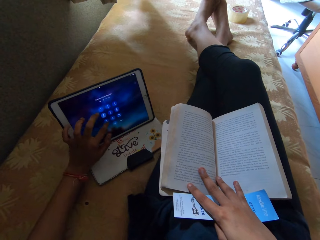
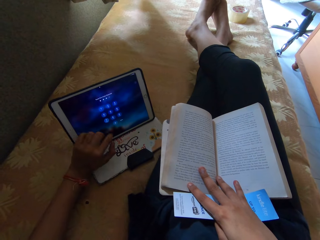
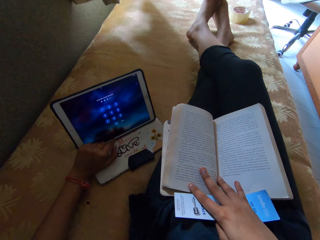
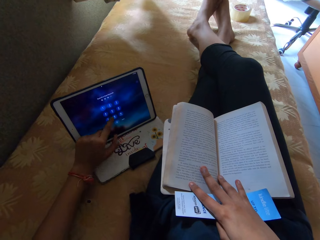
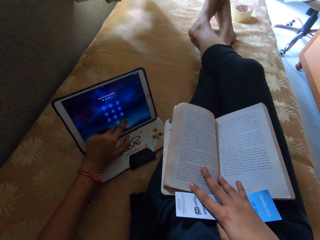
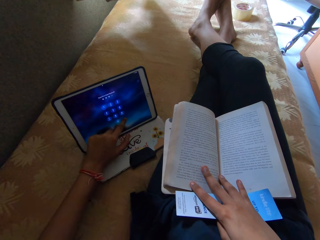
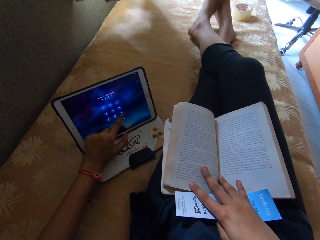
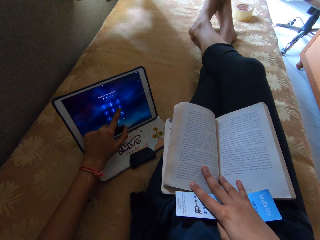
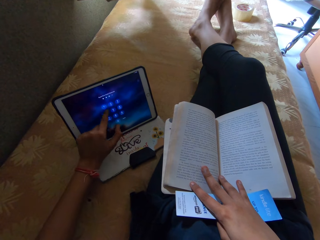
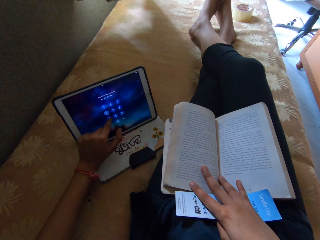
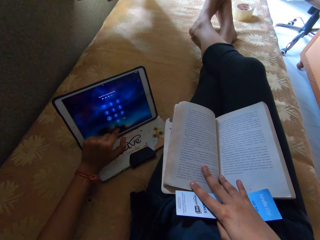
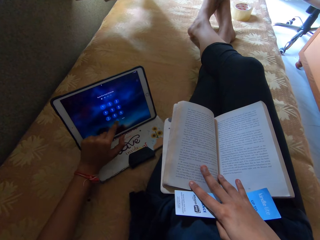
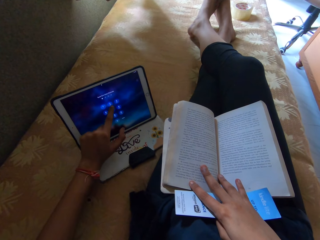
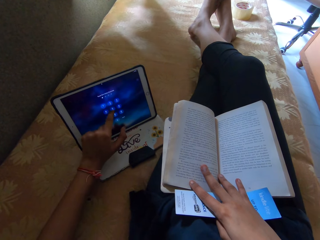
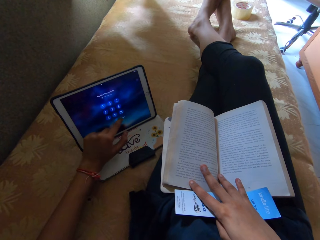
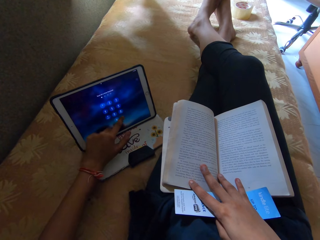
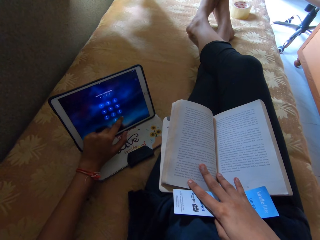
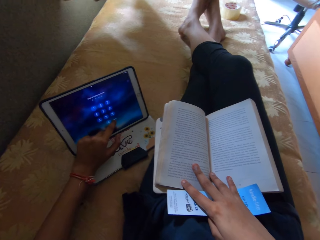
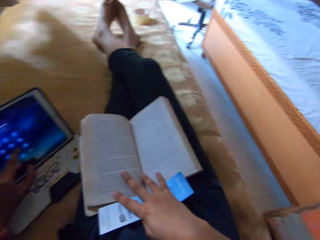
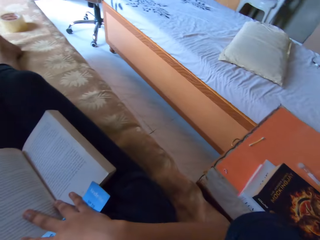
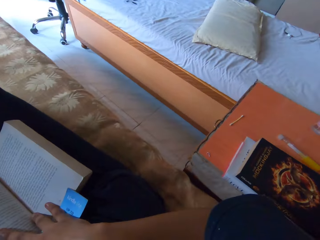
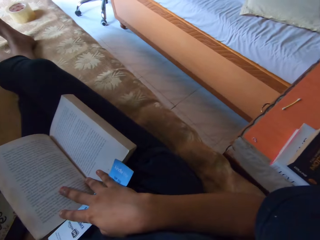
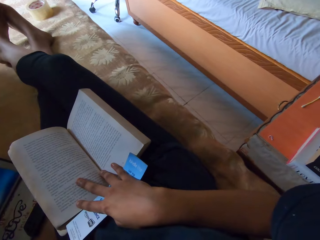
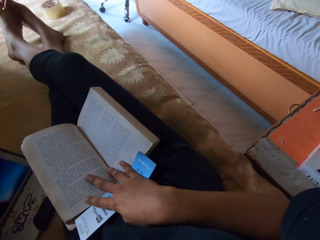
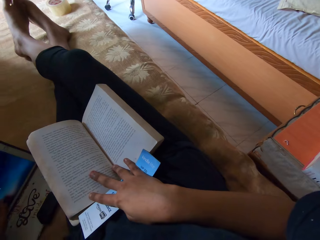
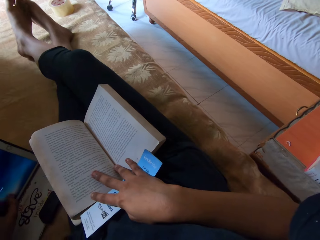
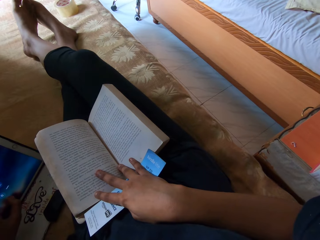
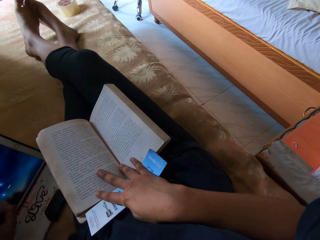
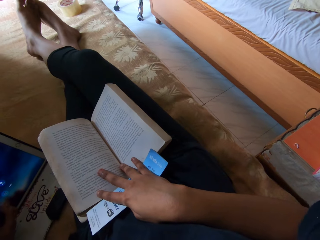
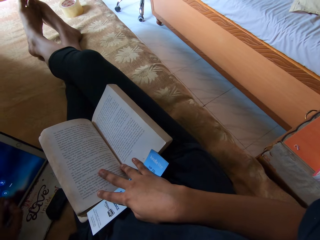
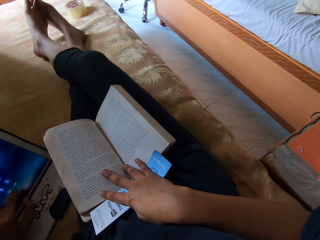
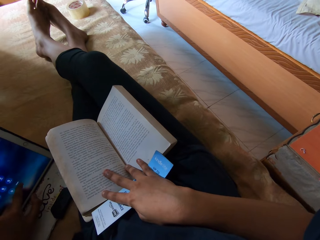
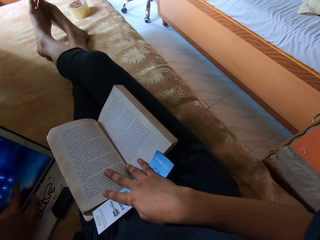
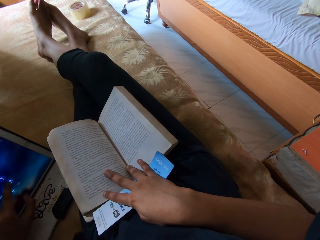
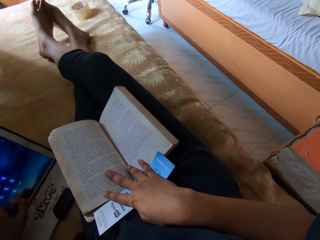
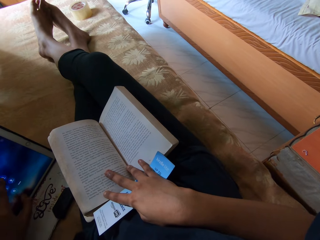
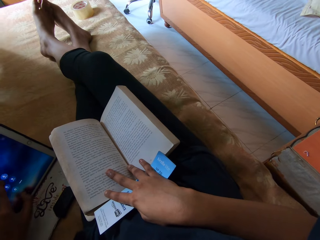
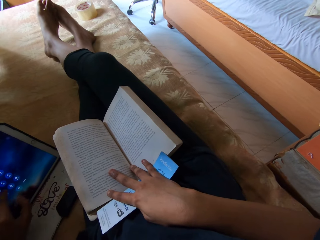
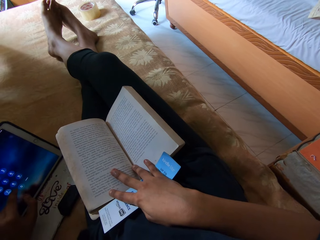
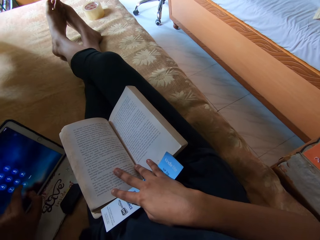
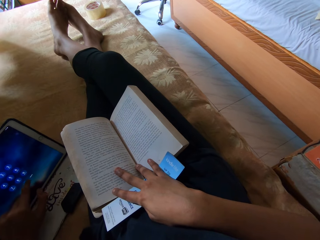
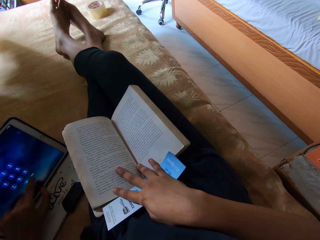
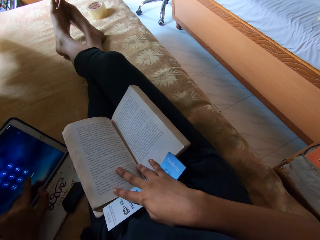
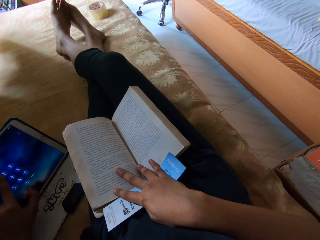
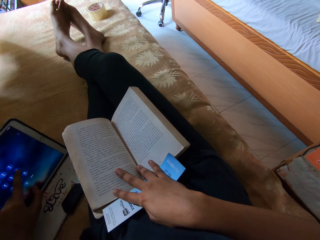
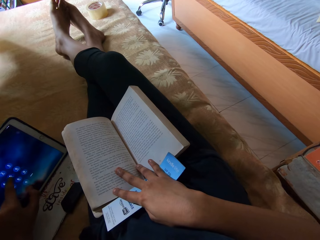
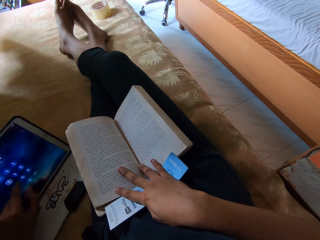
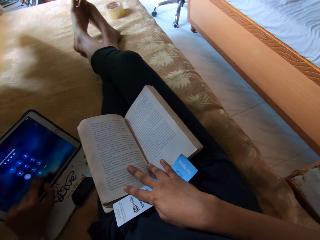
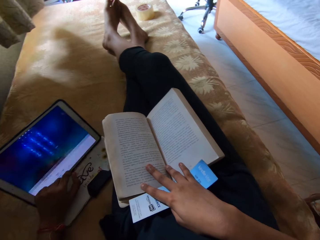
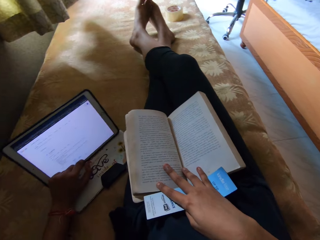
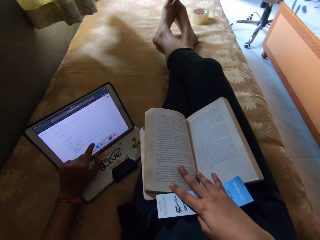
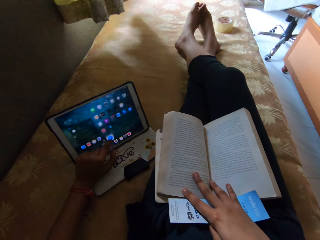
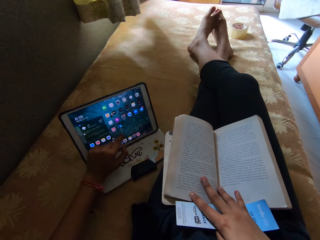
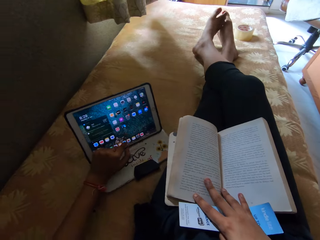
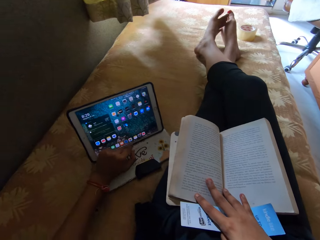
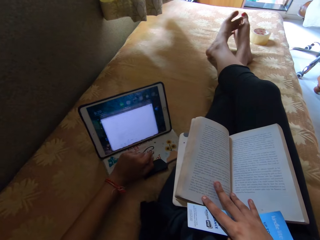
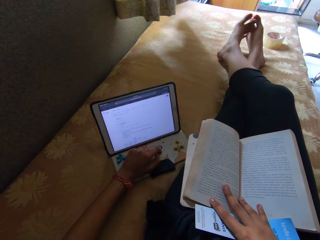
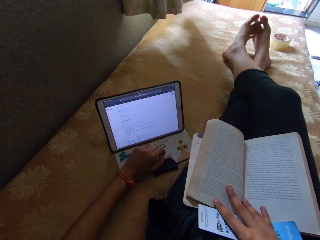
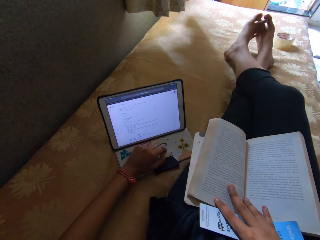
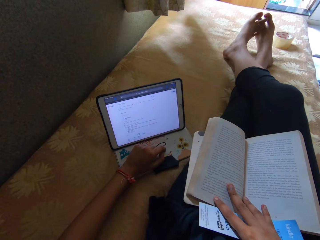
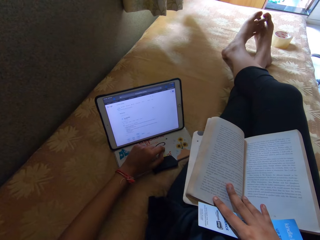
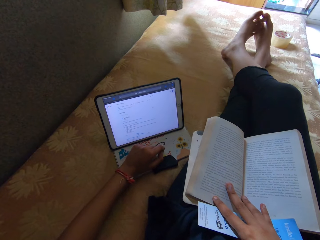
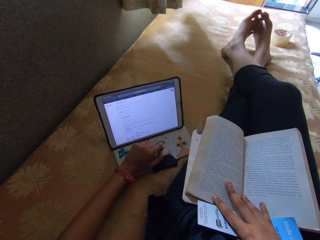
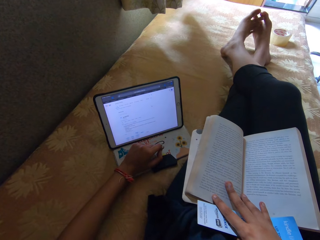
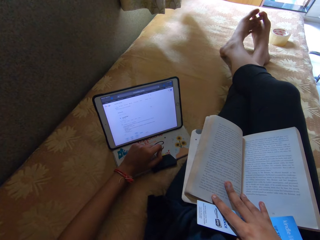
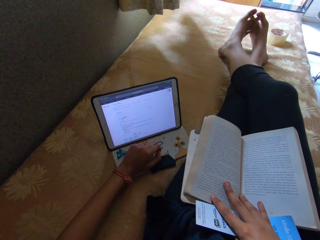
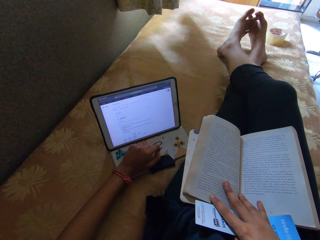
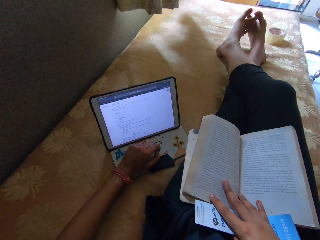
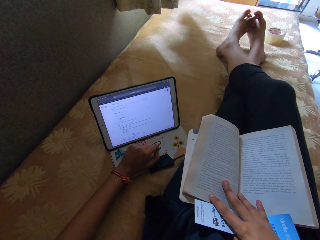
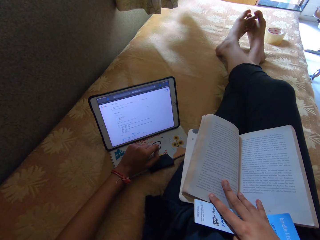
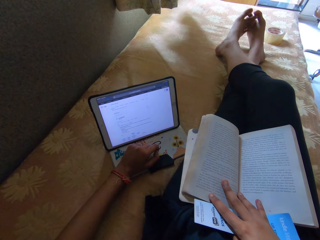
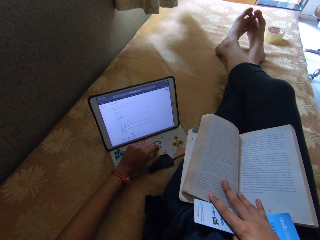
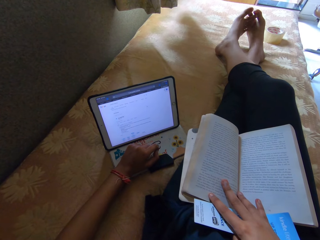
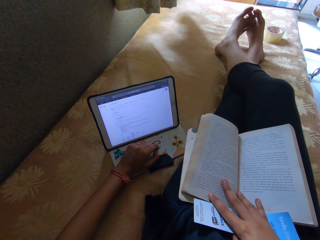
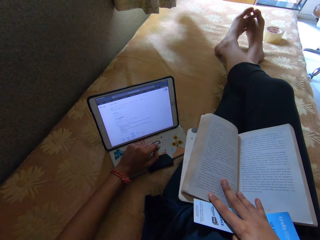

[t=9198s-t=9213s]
The camera wearer dials their tablet phone. They unlock the tablet. They scroll through the tablet phone.

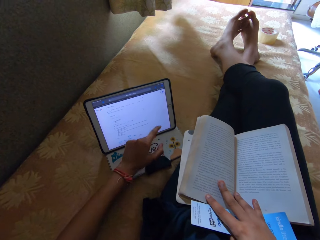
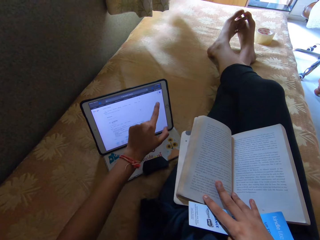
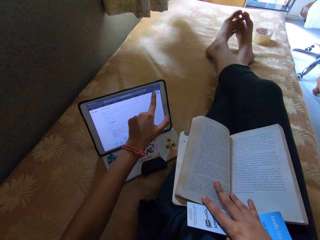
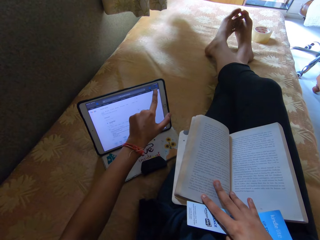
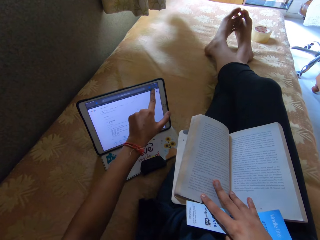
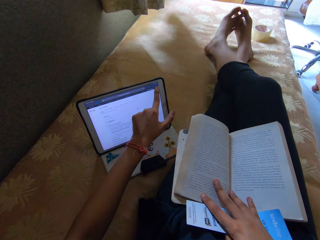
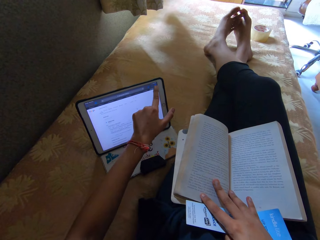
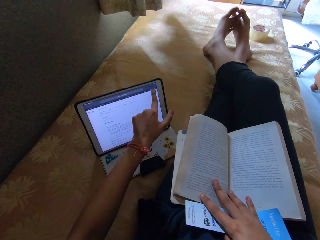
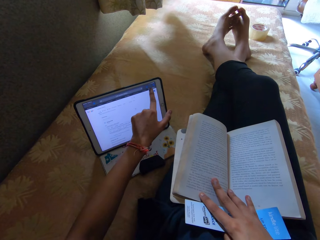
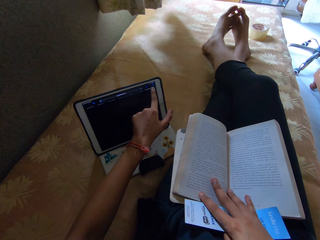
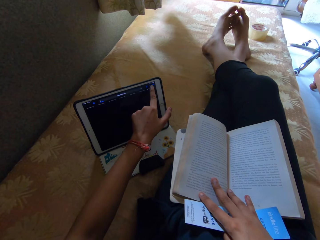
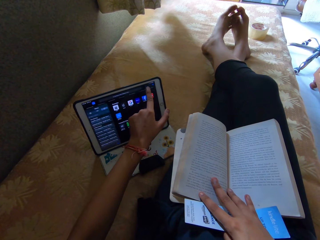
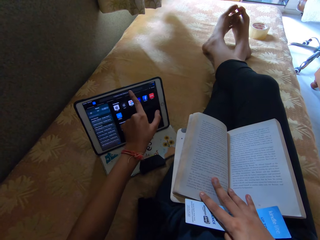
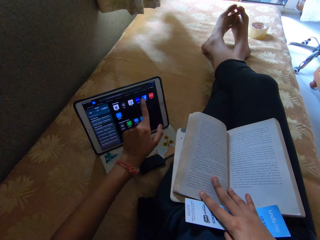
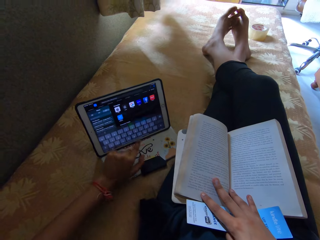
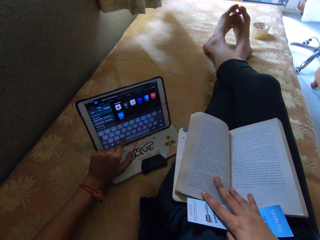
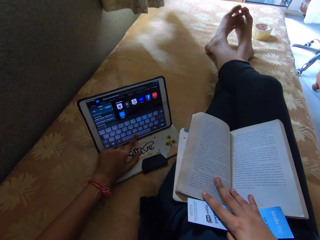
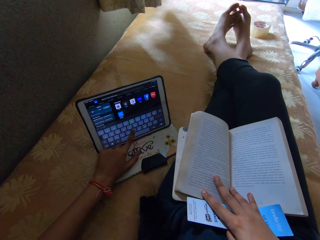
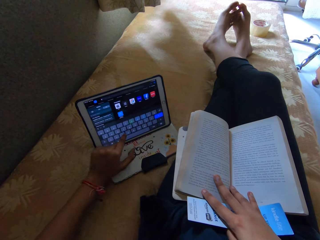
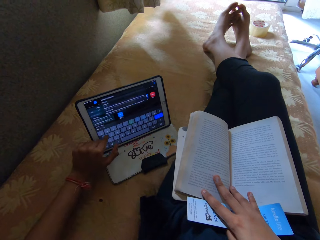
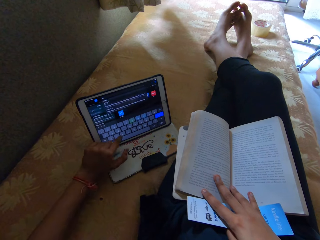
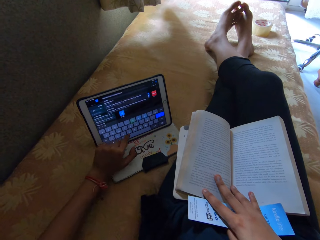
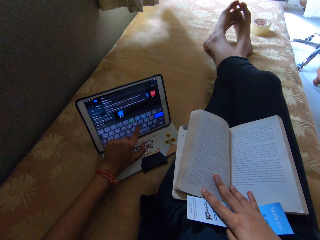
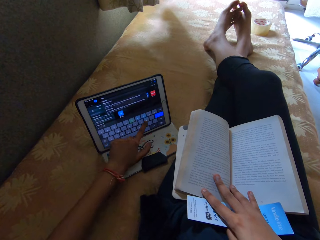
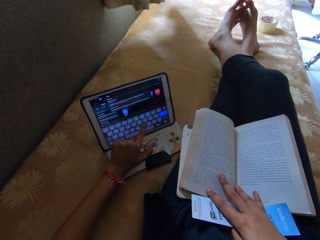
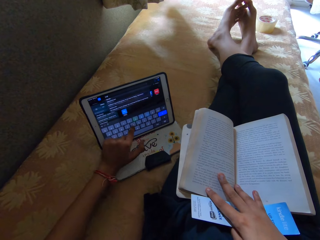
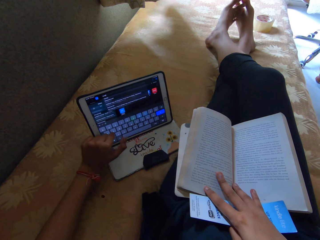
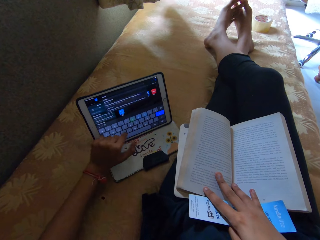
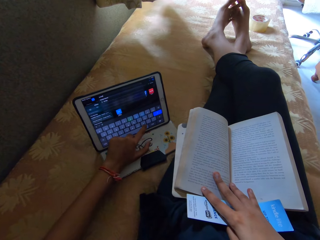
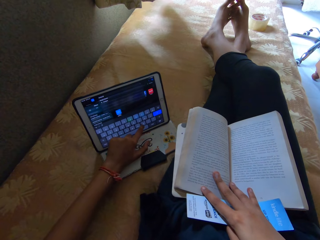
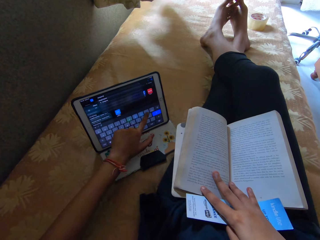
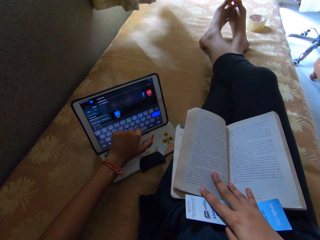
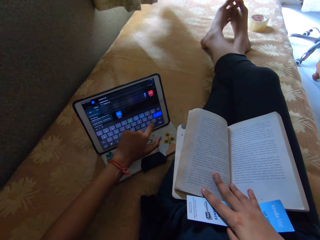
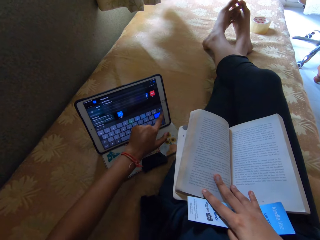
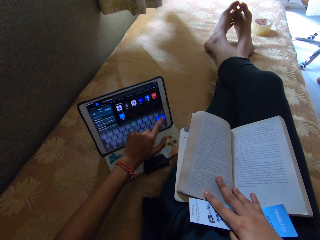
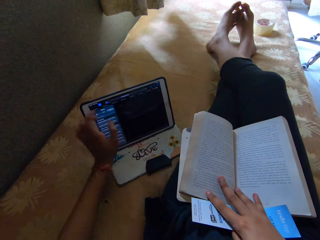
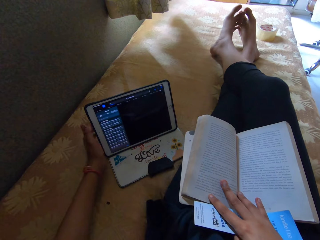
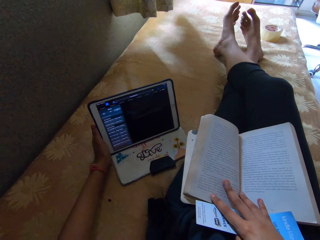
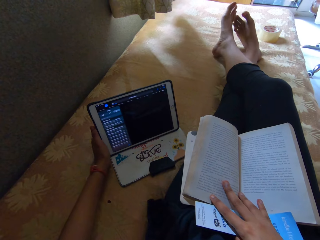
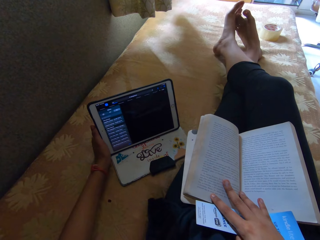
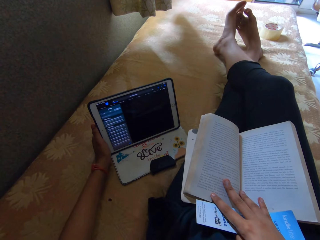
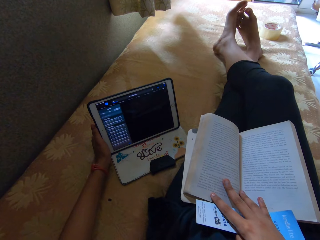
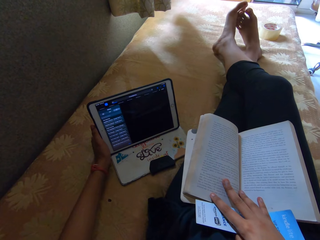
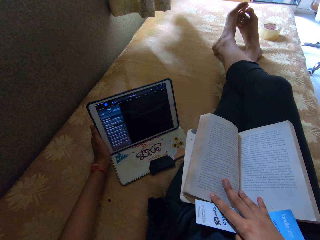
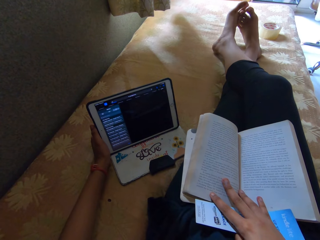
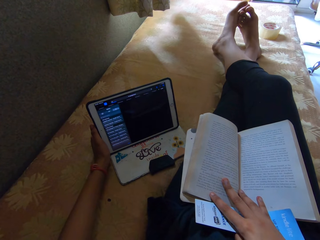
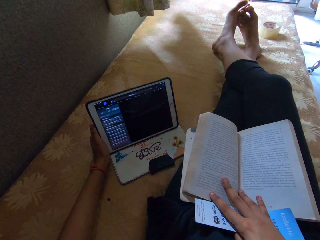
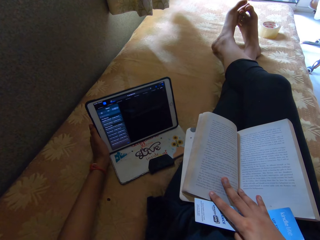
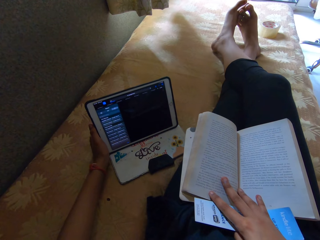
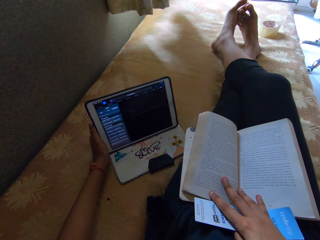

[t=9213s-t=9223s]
The camera wearer touches the tablet. They type on the tablet.
